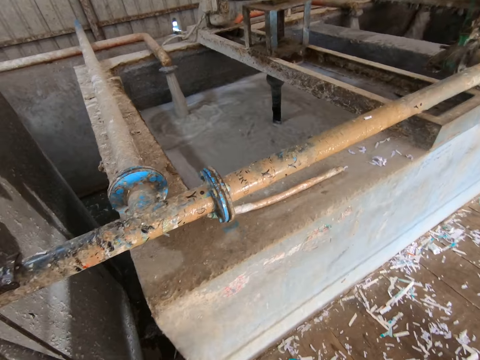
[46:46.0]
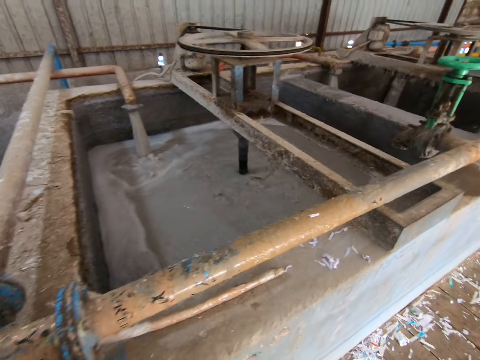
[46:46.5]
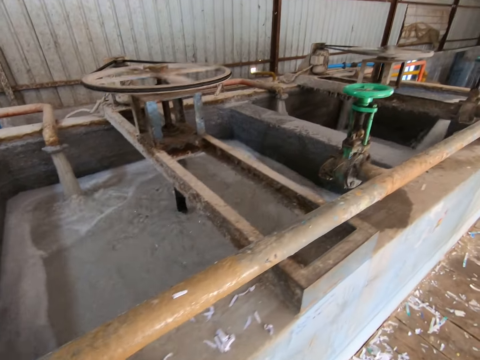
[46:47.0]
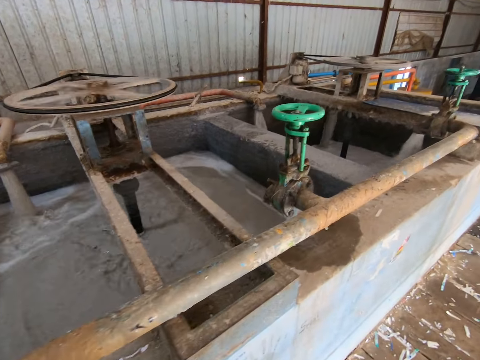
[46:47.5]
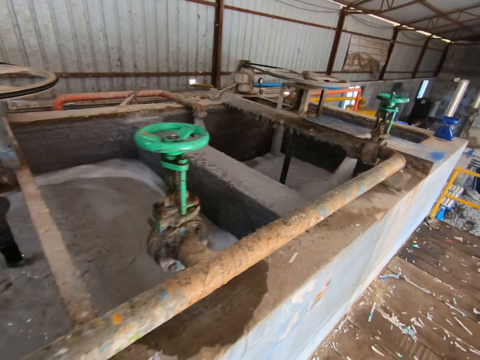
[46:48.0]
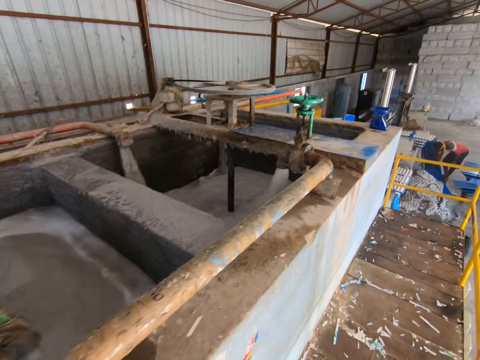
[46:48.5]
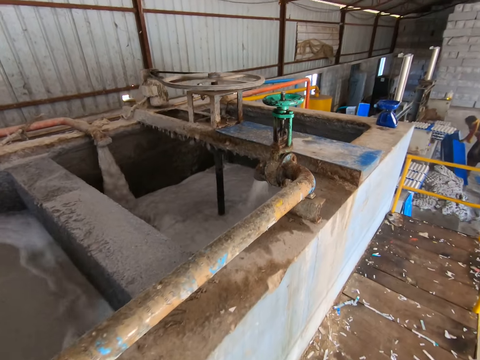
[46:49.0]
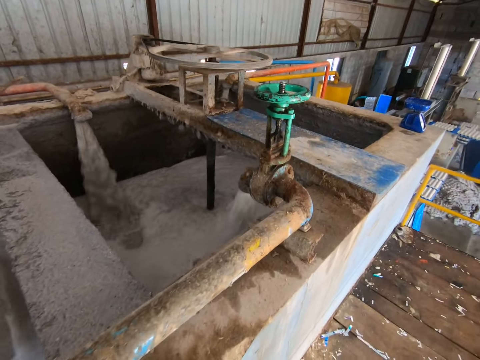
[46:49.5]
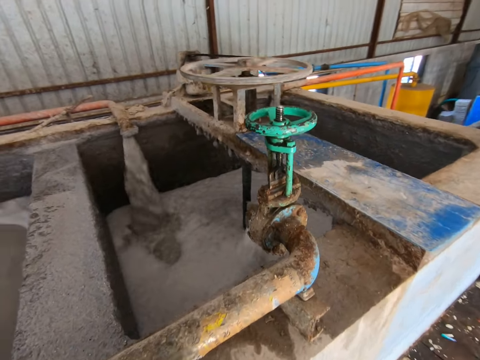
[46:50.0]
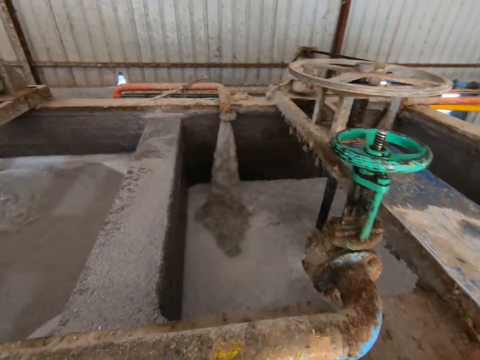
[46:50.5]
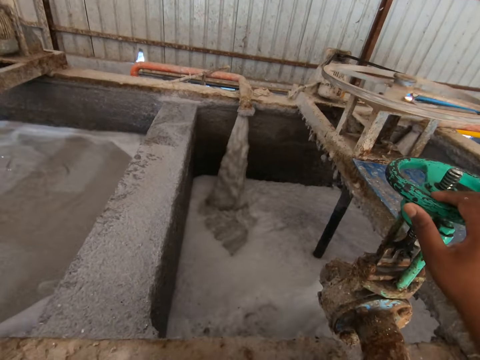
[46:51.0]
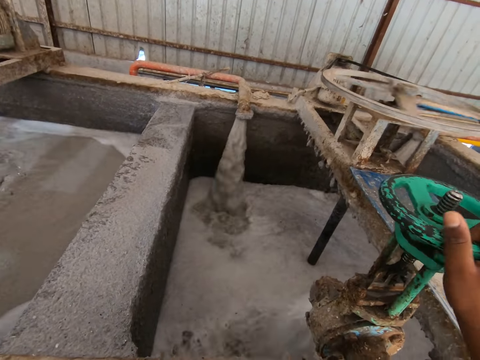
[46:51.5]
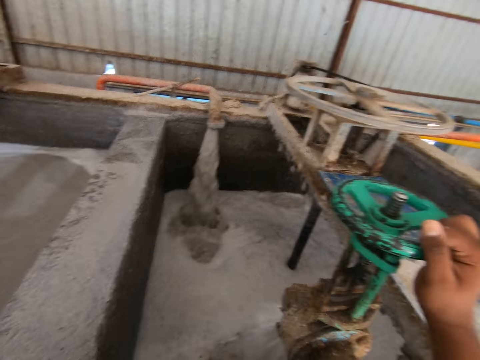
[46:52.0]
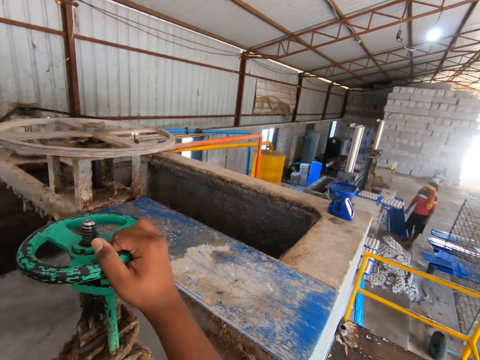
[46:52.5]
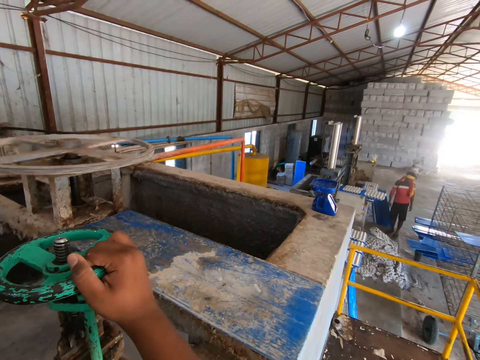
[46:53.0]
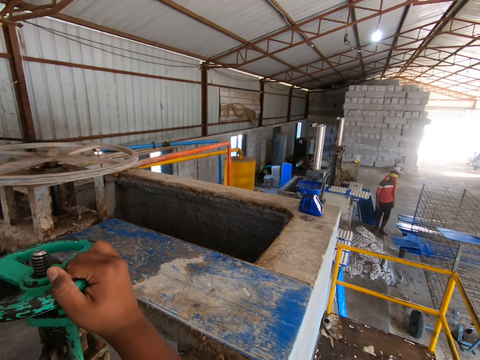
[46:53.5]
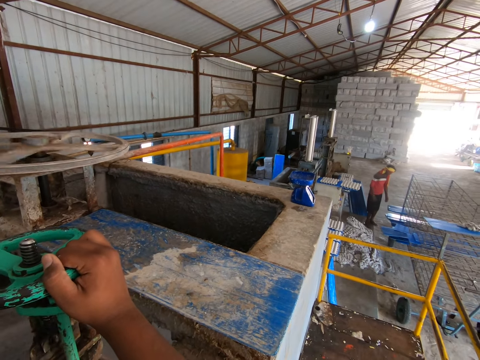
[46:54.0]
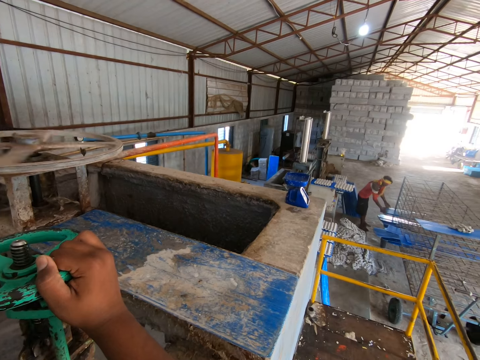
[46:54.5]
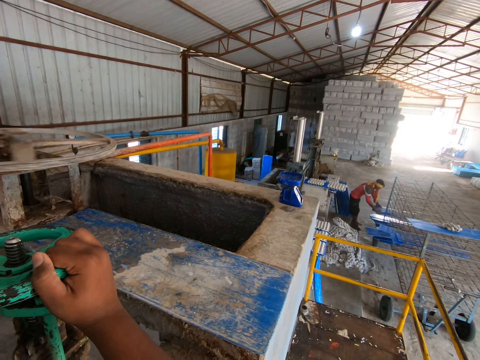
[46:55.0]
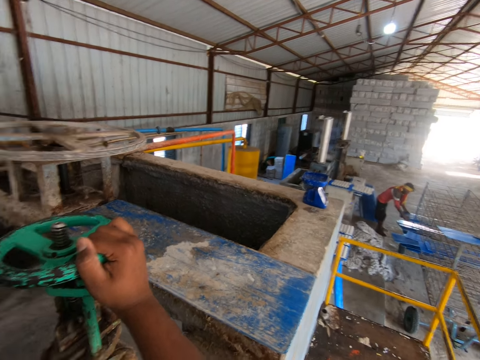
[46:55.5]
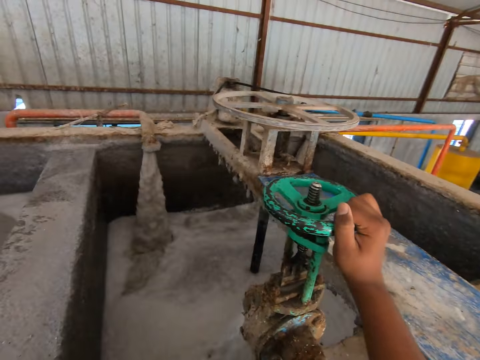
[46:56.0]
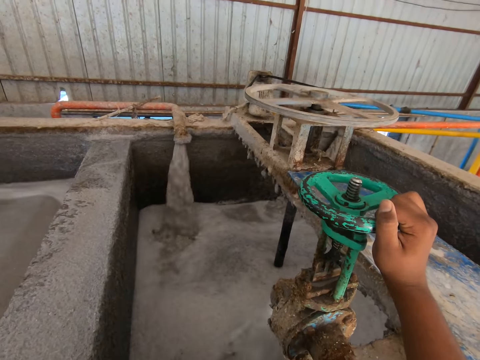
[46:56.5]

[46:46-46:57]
A man picks up a polypropylene plastic from the floor with both hands. The camera wearer places his right hand on the tap valve. He turns the valve with his right hand. The man holds some polypropylene plastics with both hands.

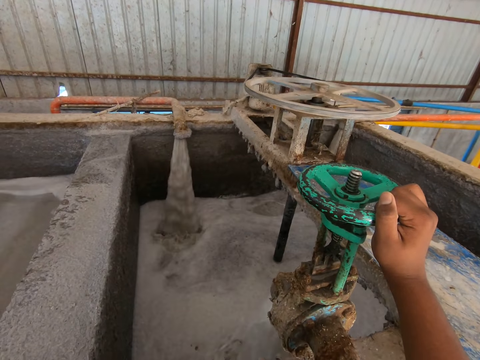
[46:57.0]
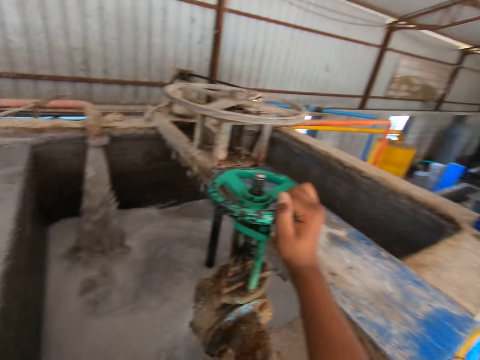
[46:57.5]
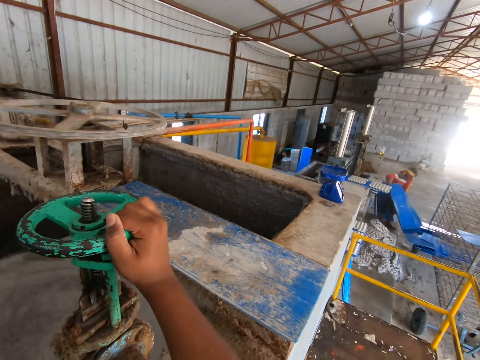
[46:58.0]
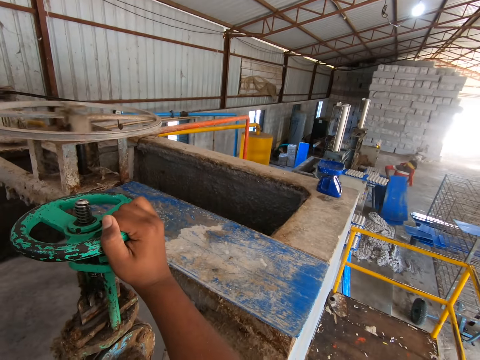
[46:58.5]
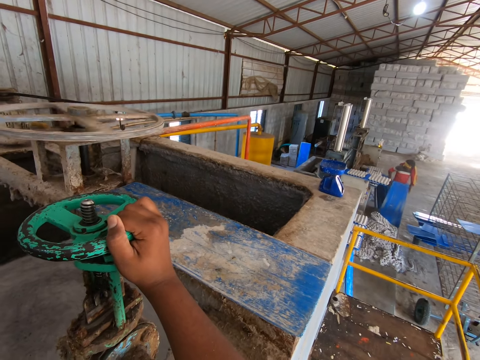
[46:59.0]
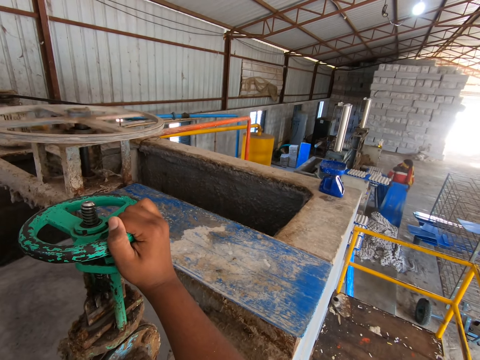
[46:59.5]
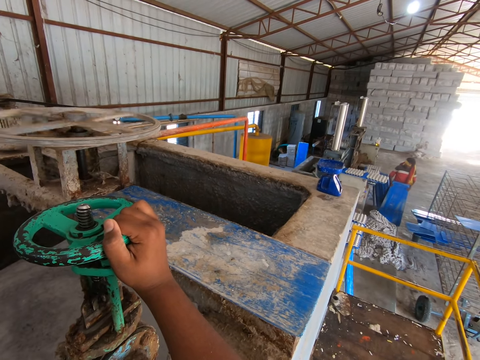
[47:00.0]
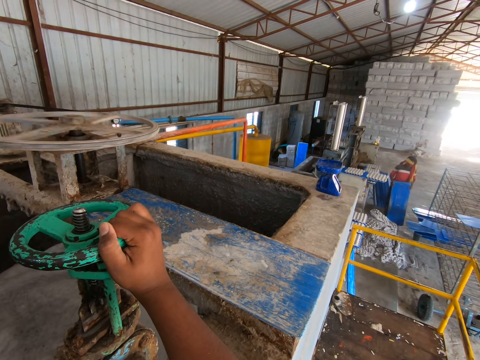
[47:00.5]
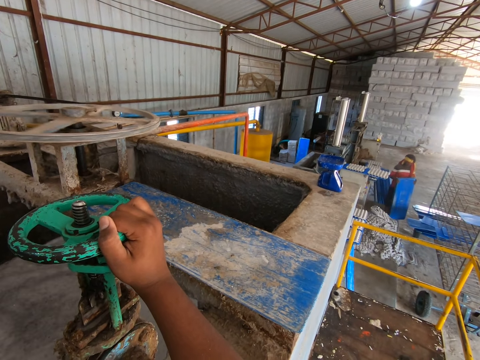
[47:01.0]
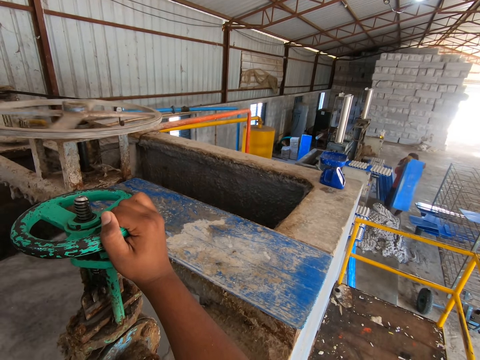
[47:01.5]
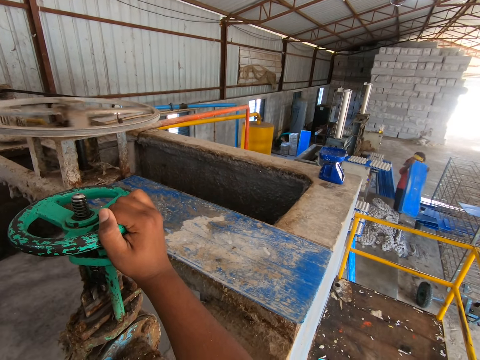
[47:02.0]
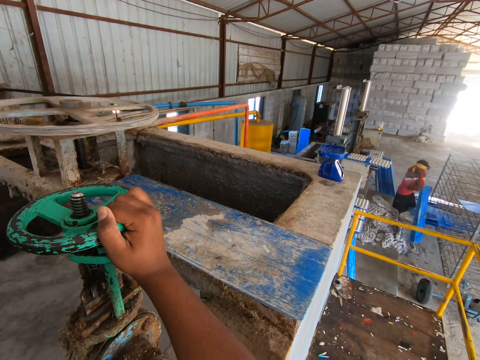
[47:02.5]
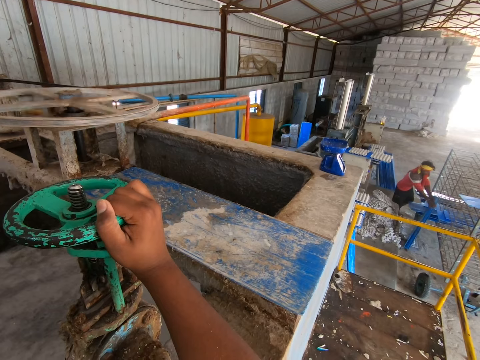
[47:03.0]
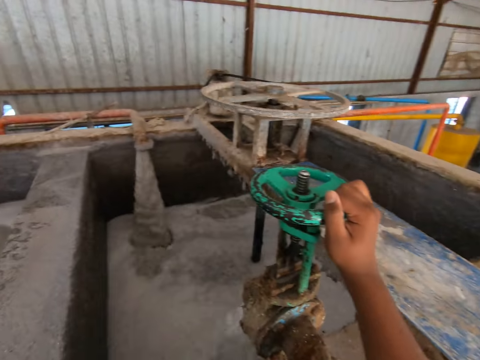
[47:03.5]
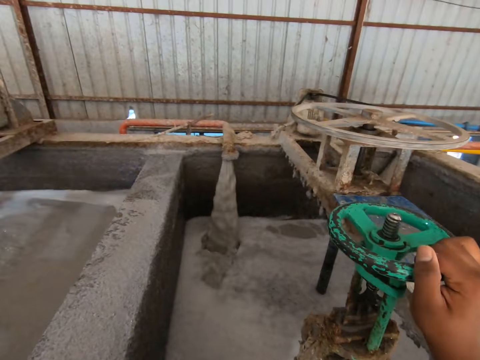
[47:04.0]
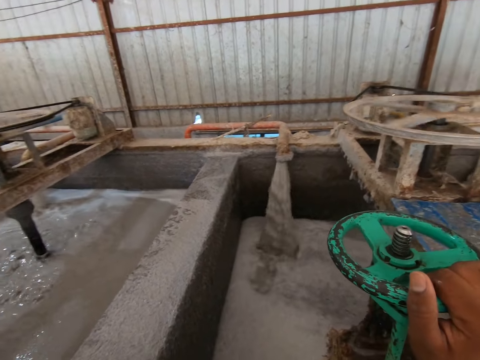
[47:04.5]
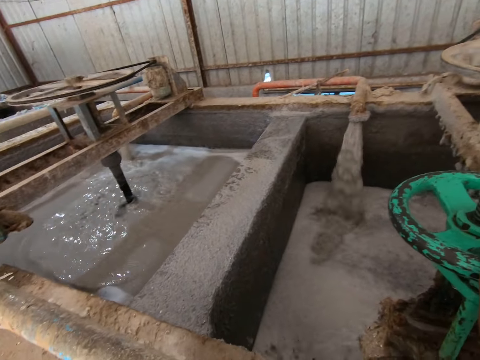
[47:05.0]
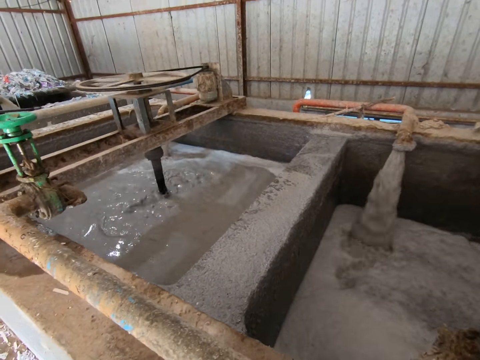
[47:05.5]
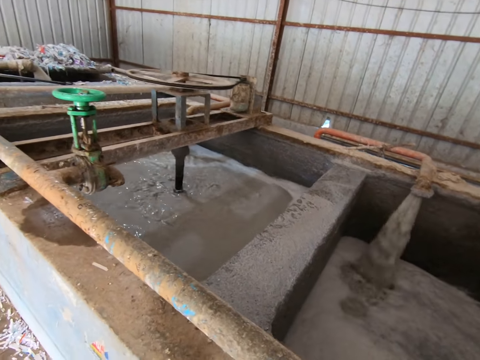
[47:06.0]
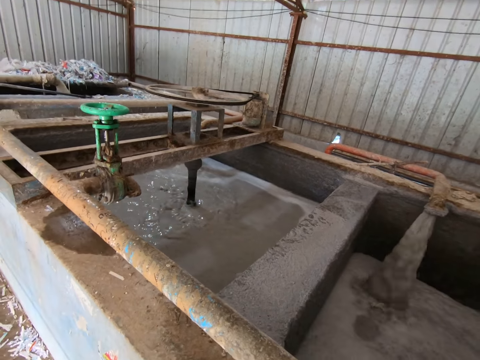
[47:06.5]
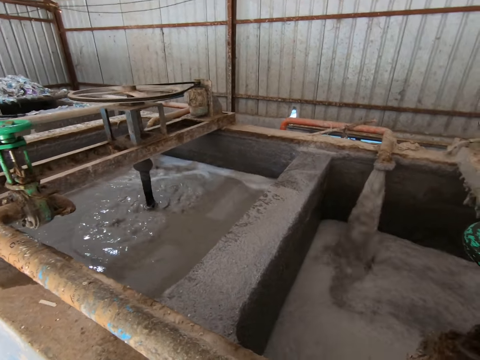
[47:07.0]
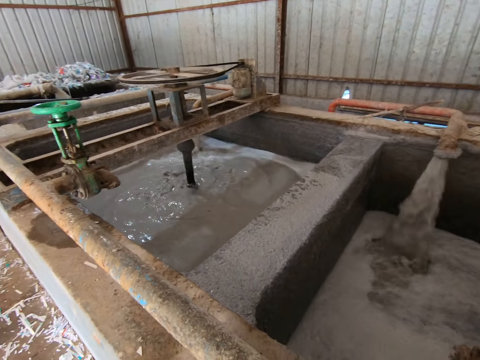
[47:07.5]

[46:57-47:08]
A man places the polypropylene plastics on the floor with both hands. The man lifts the polypropylene plastics from the floor with both hands. The man places the polypropylene plastics on the floor with both hands.

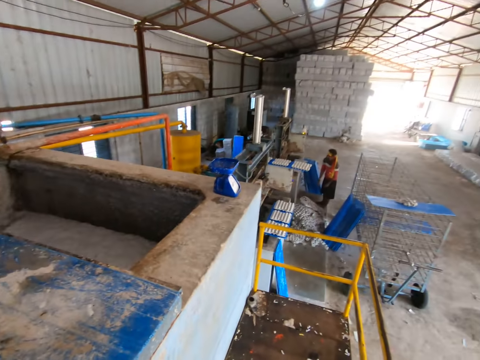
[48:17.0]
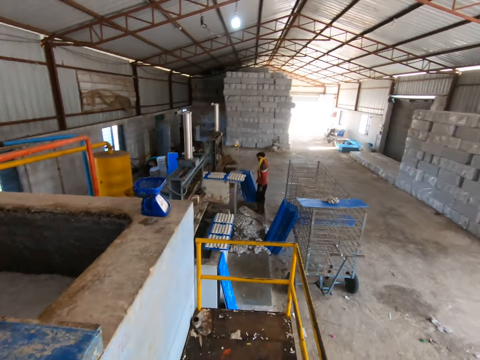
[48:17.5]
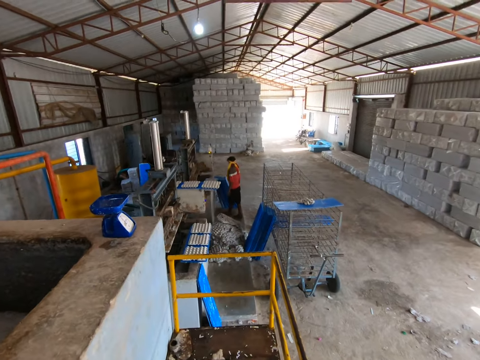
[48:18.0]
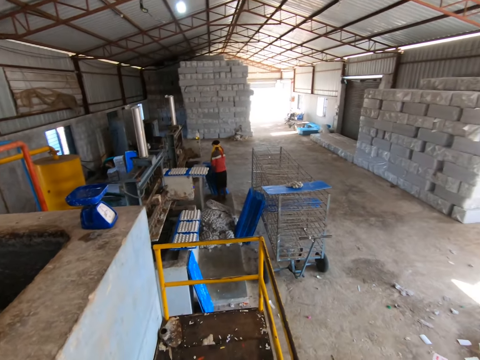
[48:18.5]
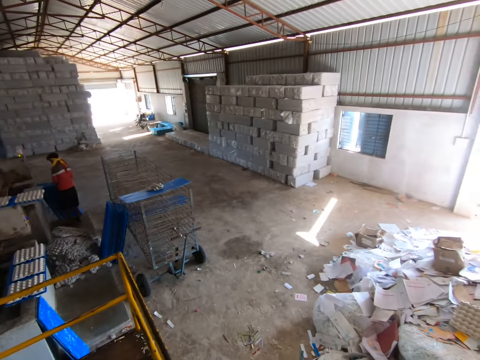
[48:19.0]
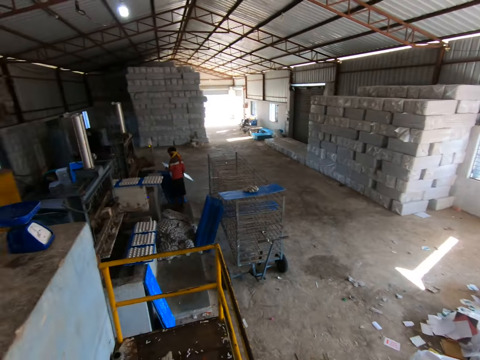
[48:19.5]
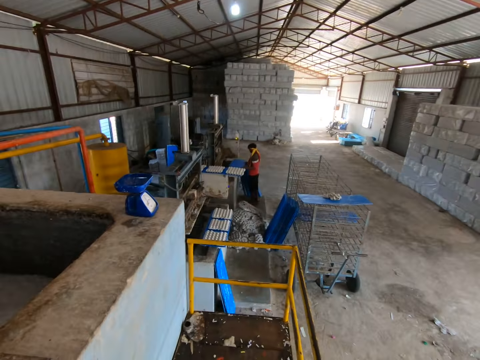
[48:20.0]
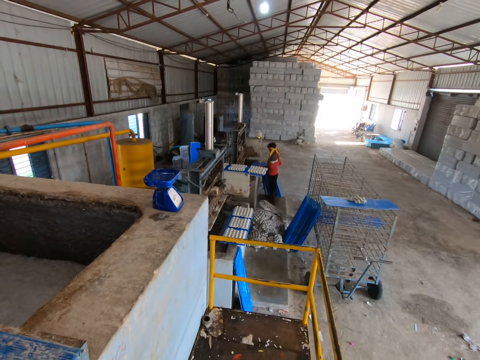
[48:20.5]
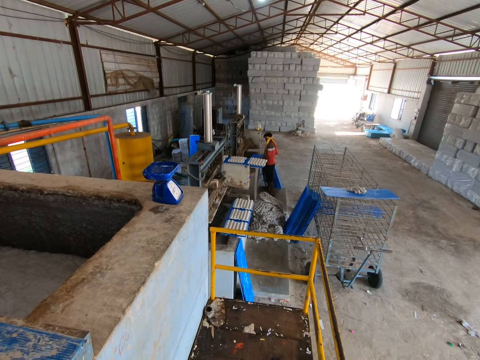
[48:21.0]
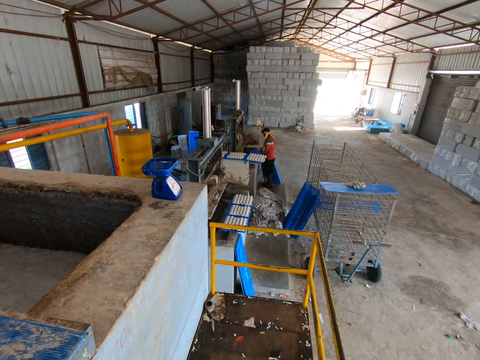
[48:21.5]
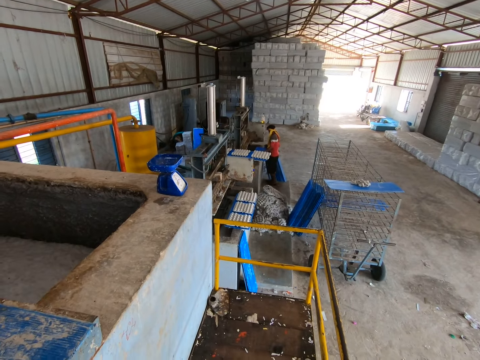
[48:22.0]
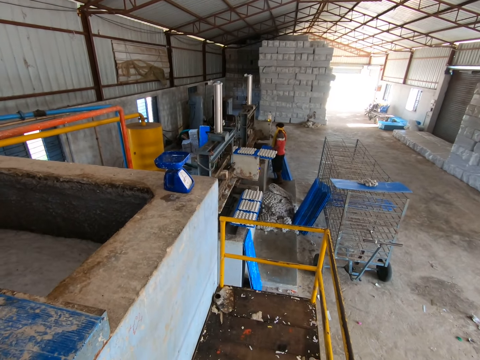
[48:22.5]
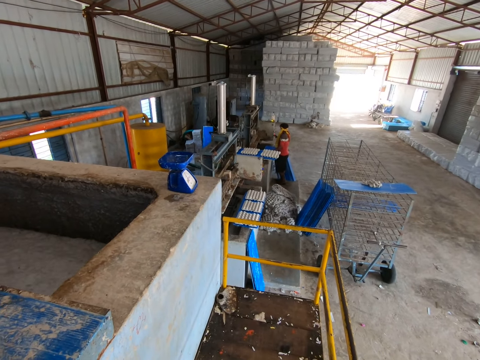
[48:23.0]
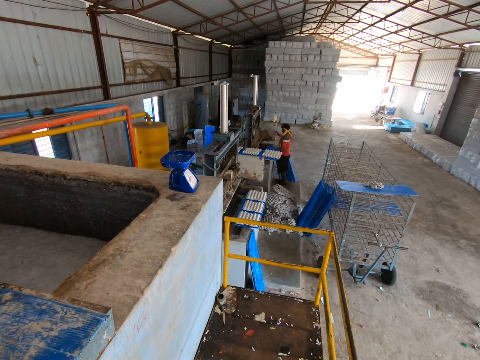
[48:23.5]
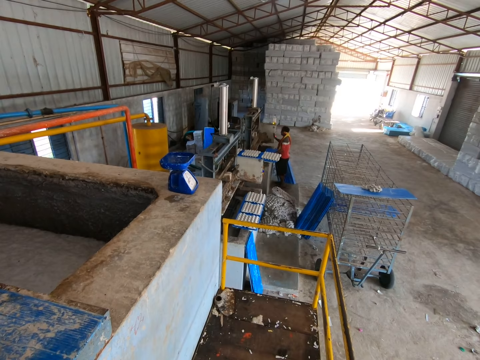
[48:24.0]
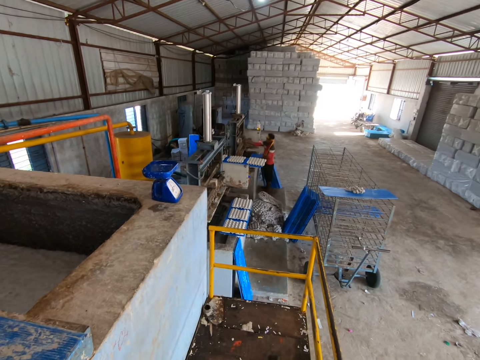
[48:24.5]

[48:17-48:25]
The man picks up a polypropylene plastic from the floor with both hands. The camera wearer looks around the building. The man operates the egg tray making machine with his right hand.
